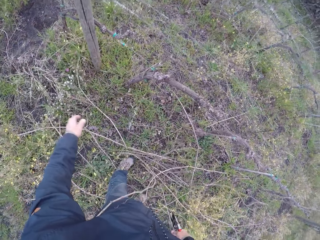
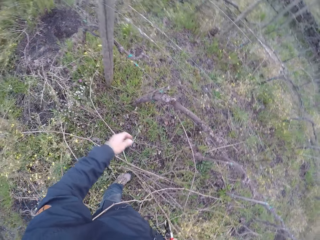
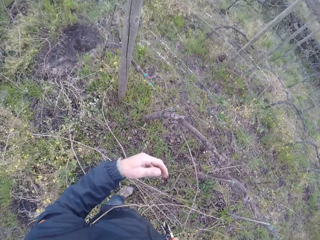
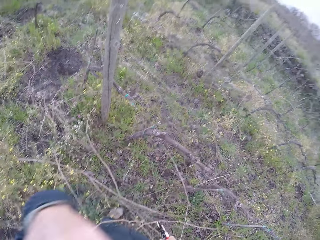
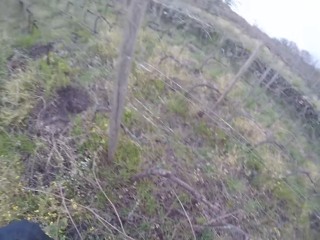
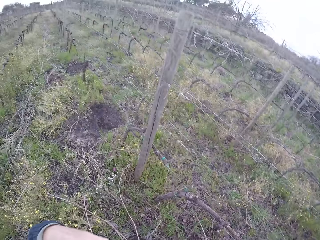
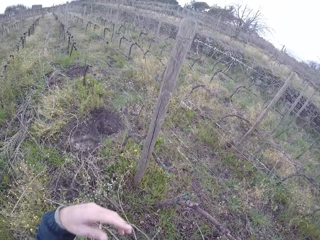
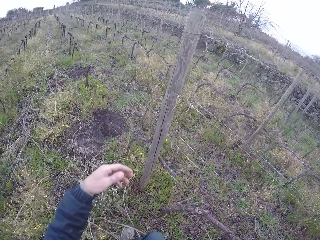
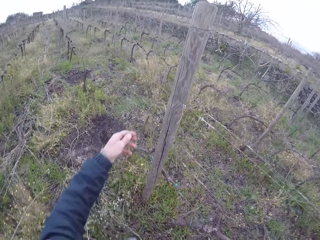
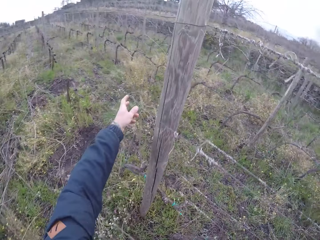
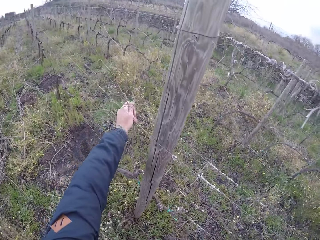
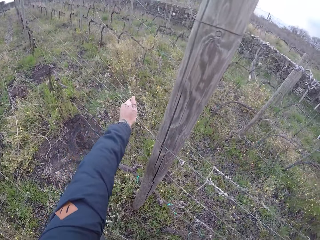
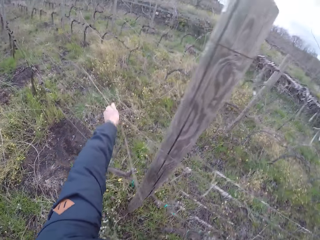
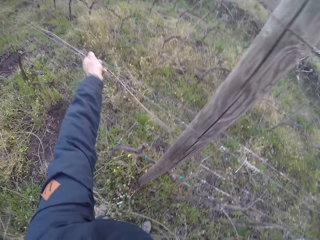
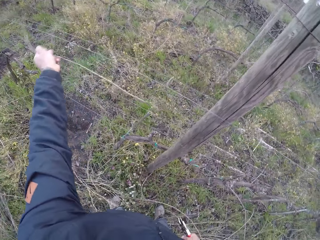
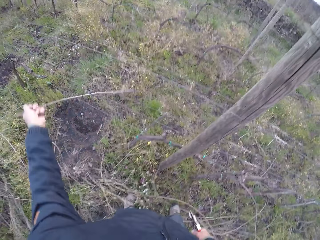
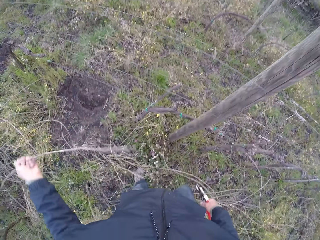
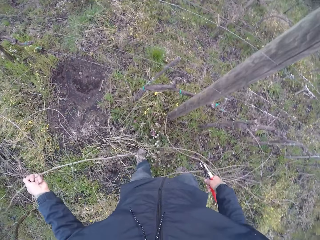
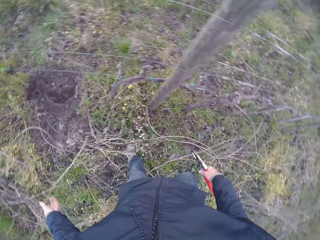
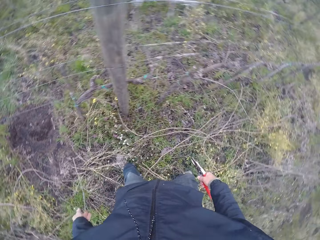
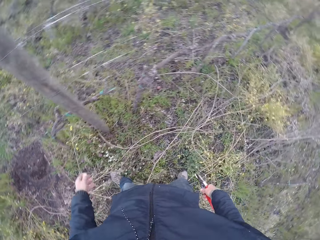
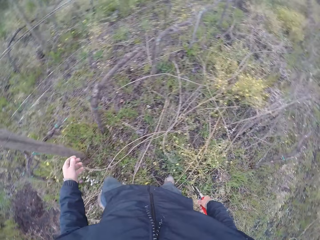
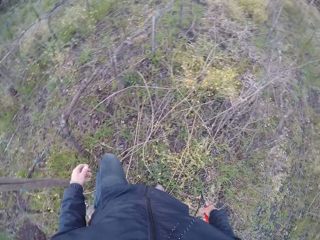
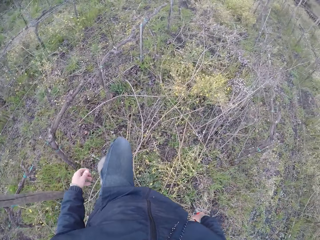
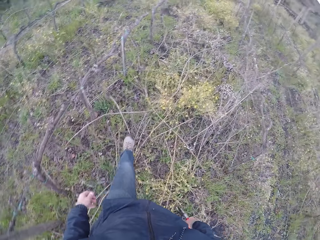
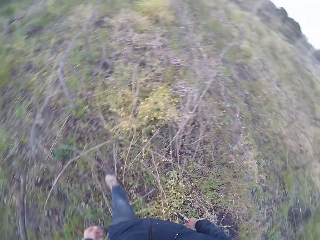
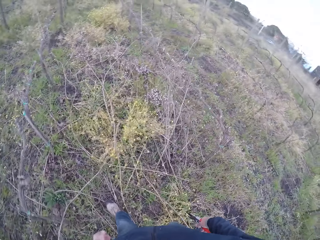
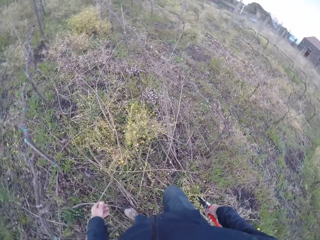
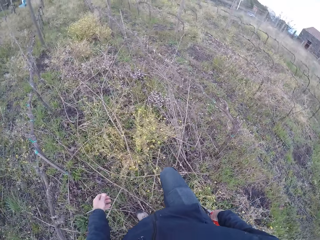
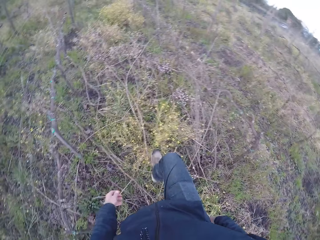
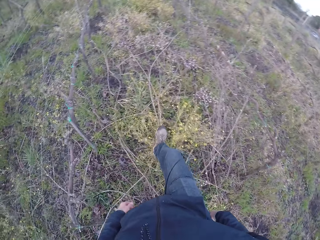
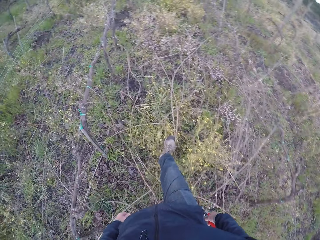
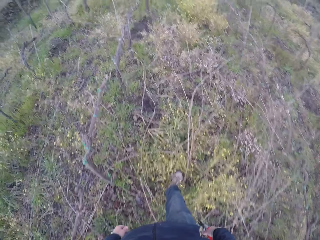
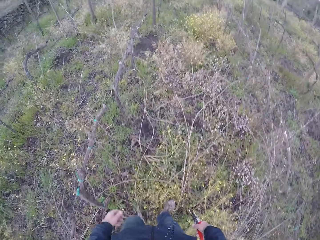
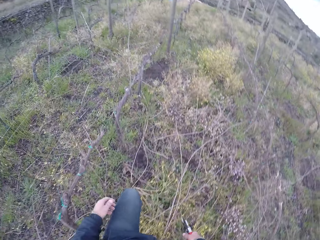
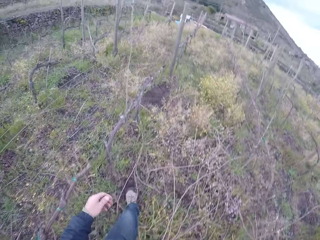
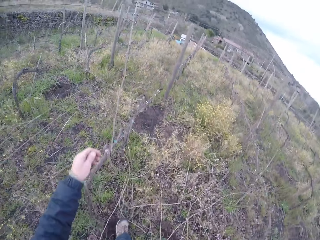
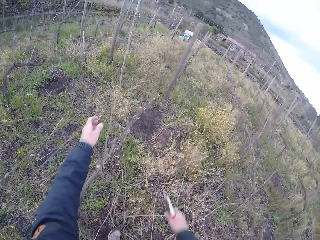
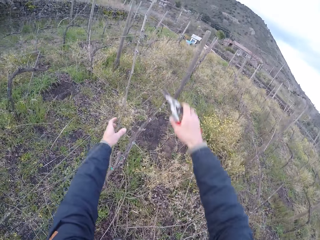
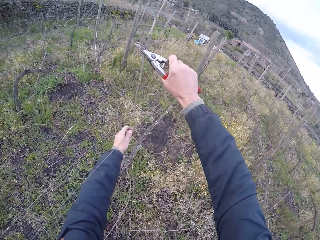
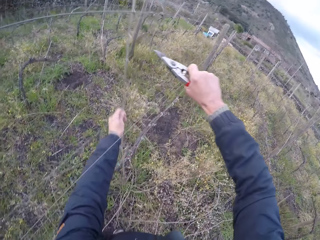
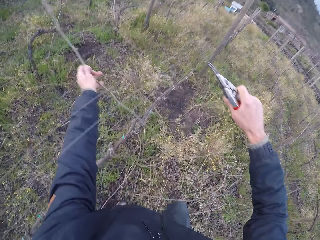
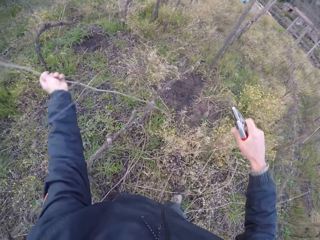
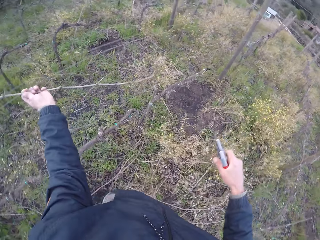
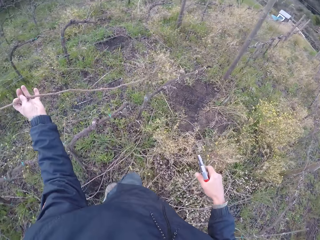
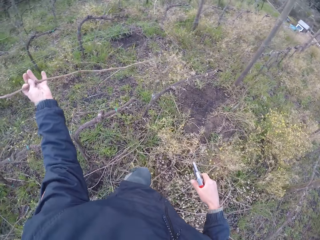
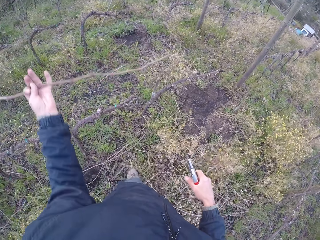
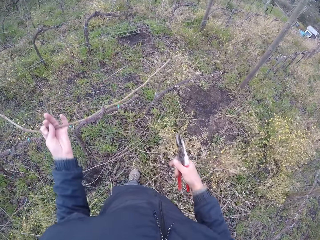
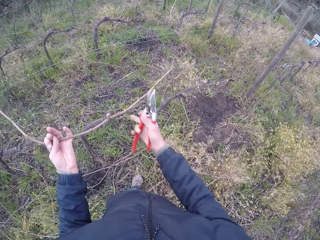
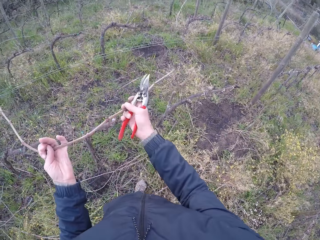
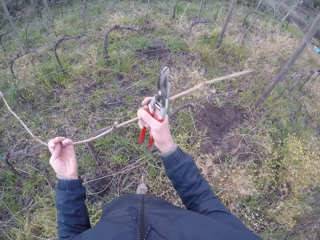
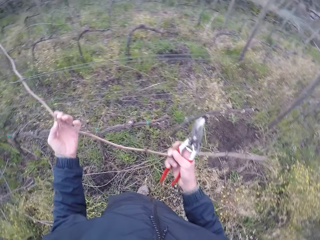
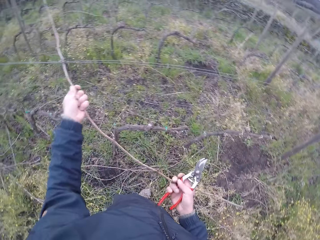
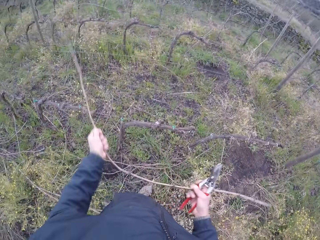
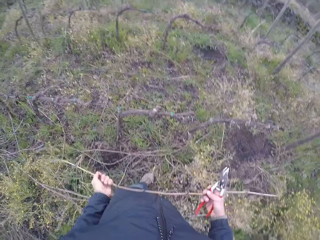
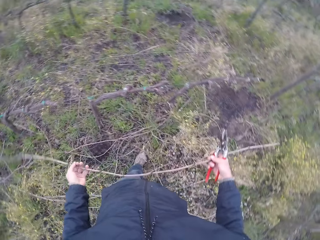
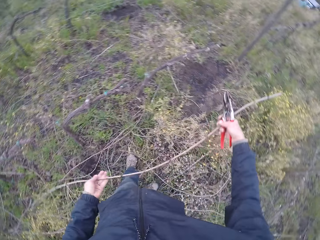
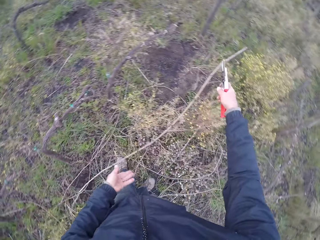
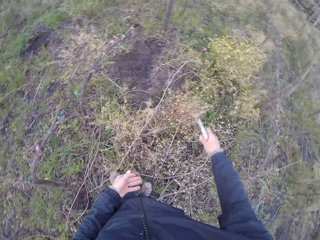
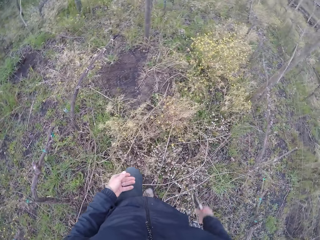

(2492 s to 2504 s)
The camera wearer drops the stick on the ground with the left hand. He adjusts a camera on his head with his left hand. He holds a branch with his left hand. He pulls the stick with the left hand. He drops the branch in his left hand on the floor. He looks around and walks around. He holds the stick with the left hand. He cuts off the branch with the pair of secateurs in his right hand. He pulls the stick with the left hand, pulls the stick with both hands, and holds the stick with both hands.

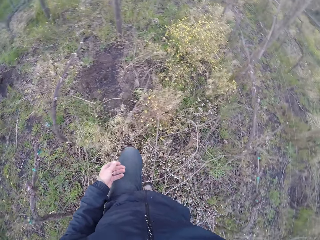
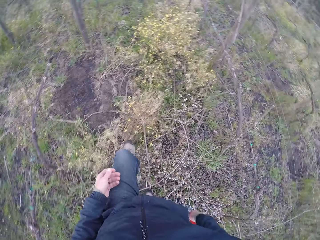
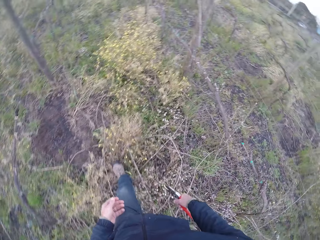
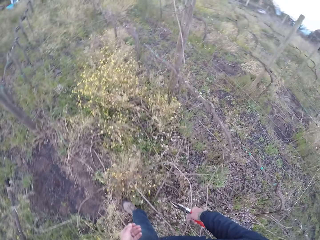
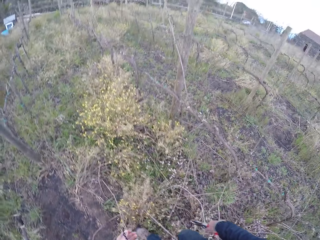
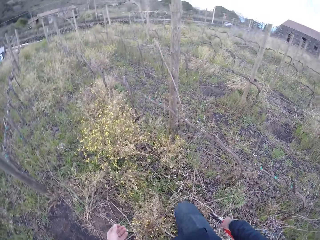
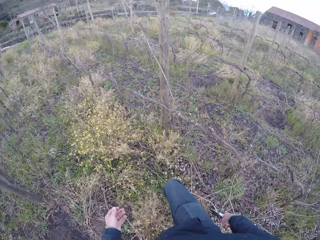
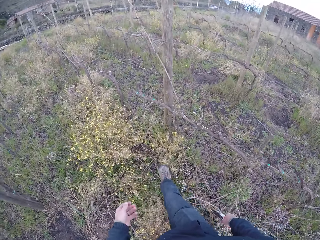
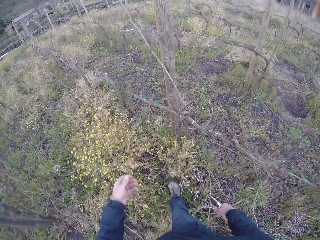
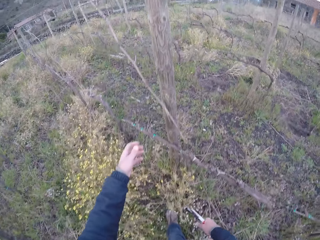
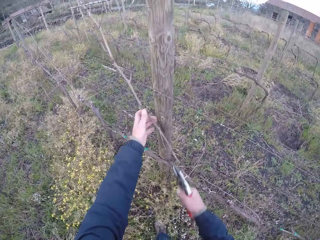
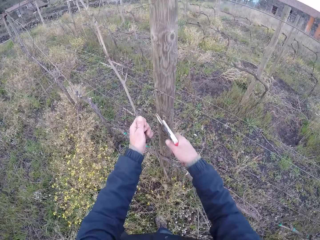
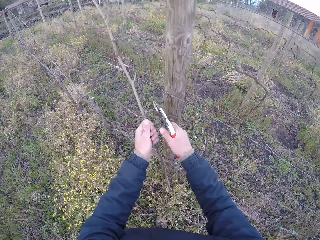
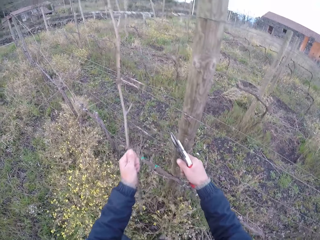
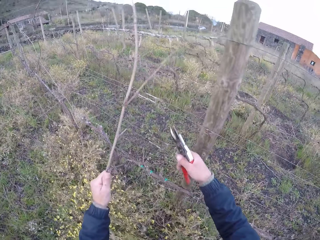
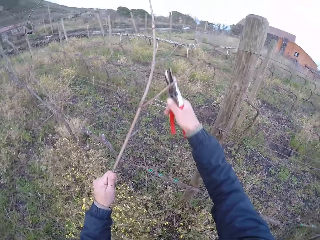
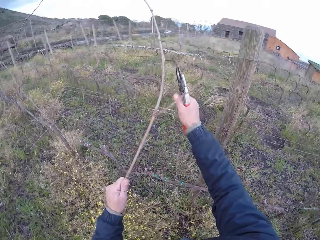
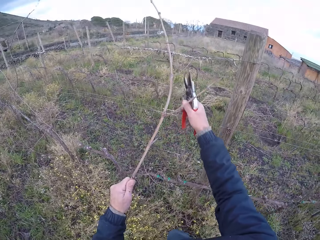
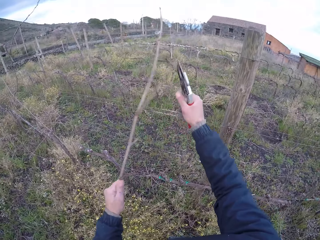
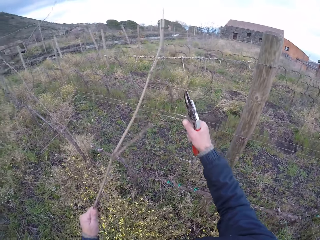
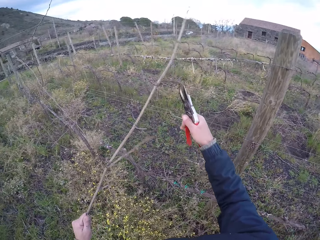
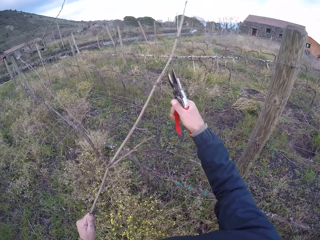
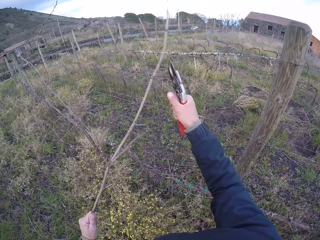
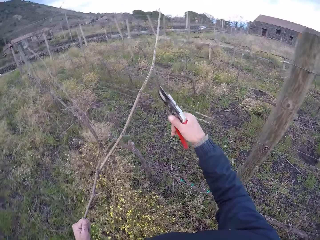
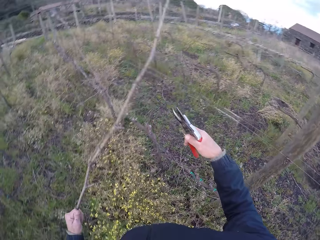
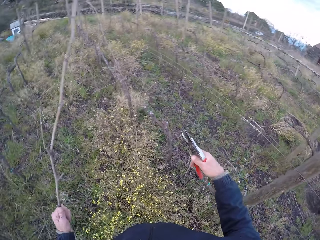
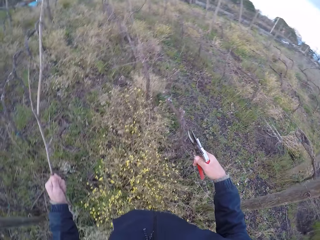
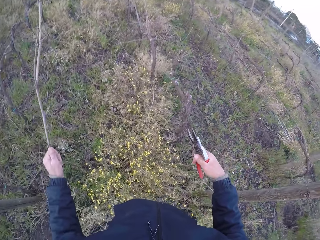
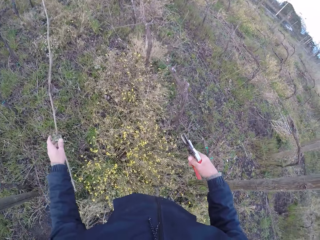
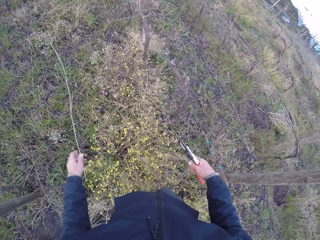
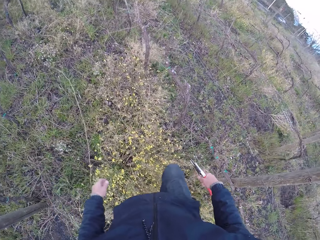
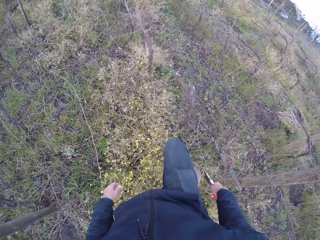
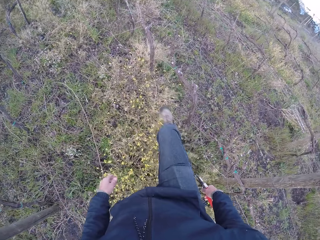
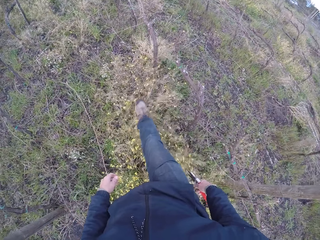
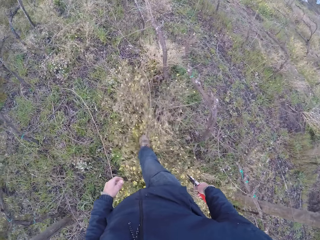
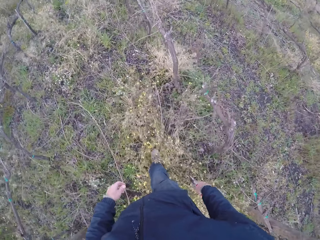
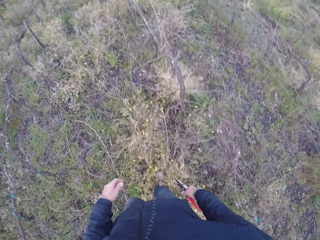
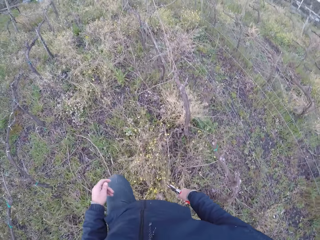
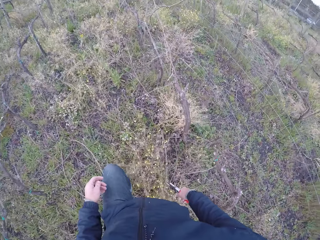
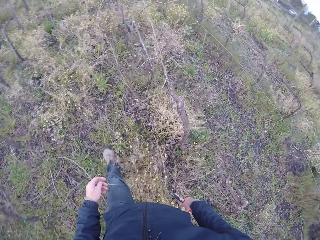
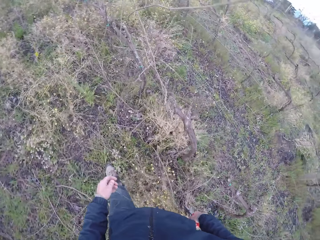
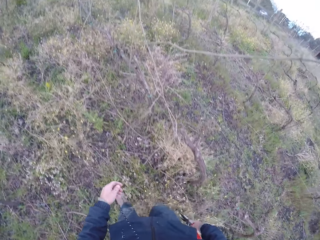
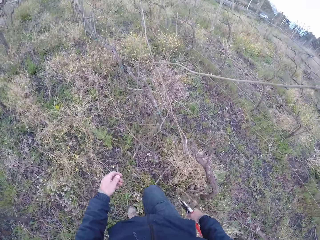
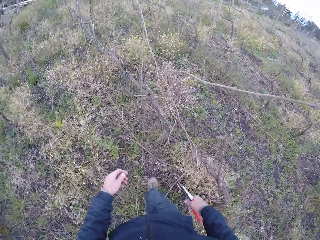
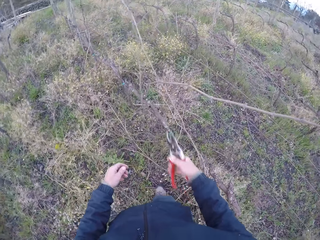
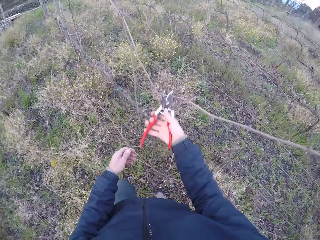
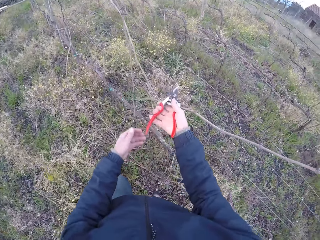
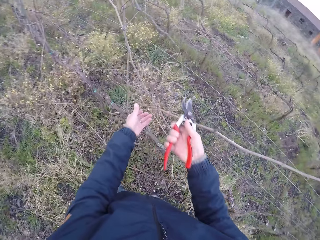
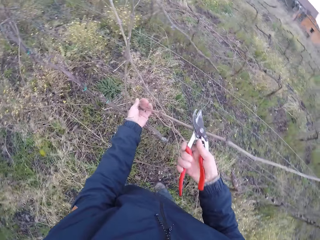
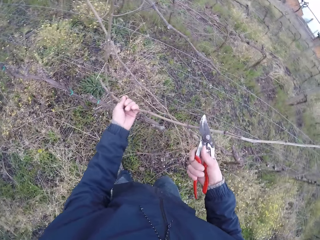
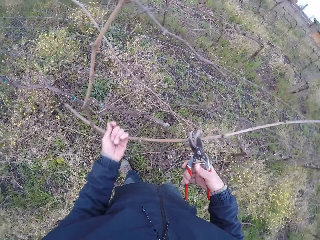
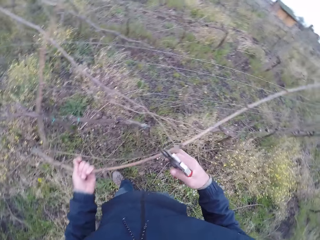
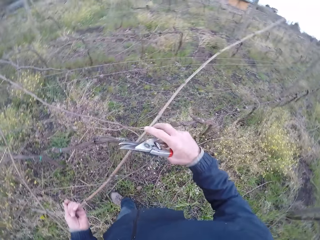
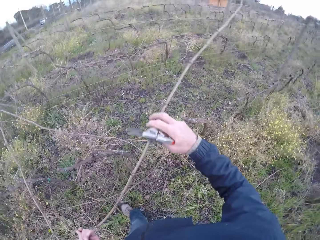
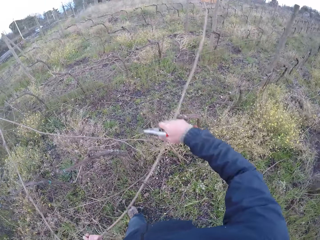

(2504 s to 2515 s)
The camera wearer drops the branch in his left hand on the floor. He walks around. He holds a branch with his left hand. He pulls the stick with the left hand. He cuts off the branch with the pair of secateurs in his right hand. He cuts a part of the stick with a pair of pliers in the right hand again. He drops the branch in his left hand on the floor. He walks around. He holds the branch with his left hand. He pulls the stick with the left hand. He cuts off the branch with the pair of secateurs in his right hand.
